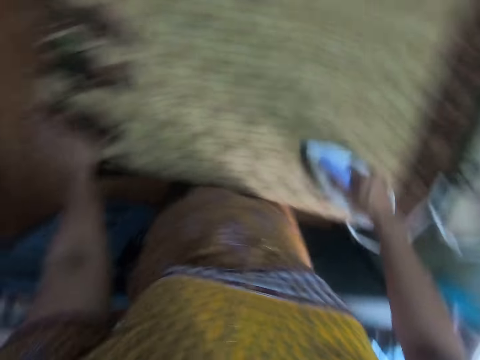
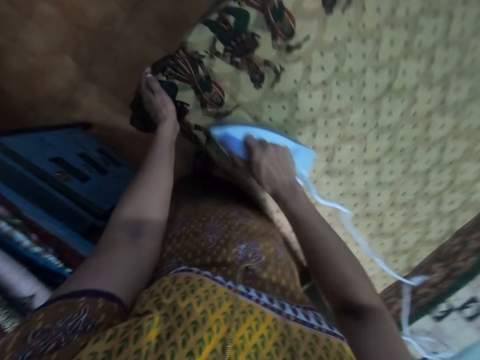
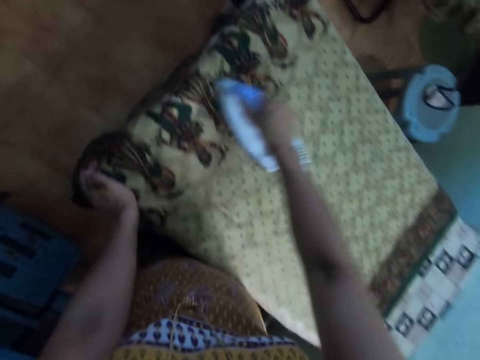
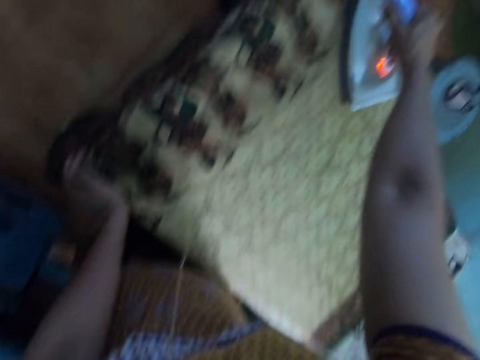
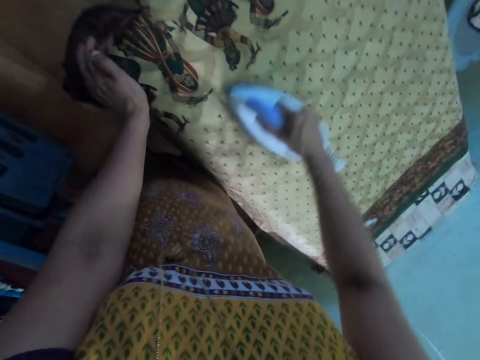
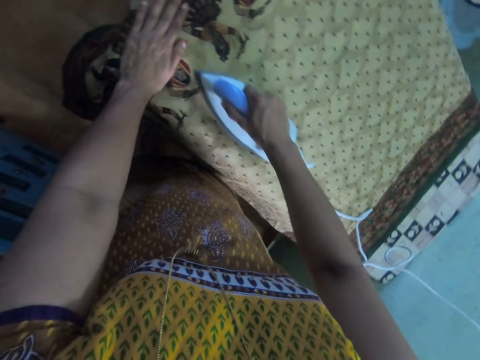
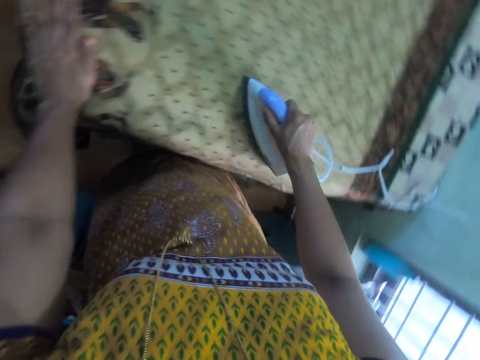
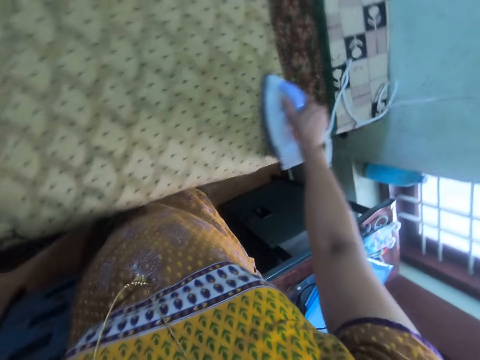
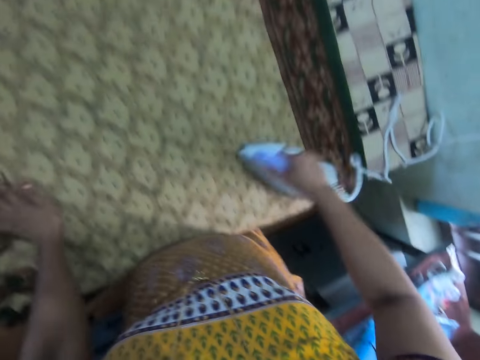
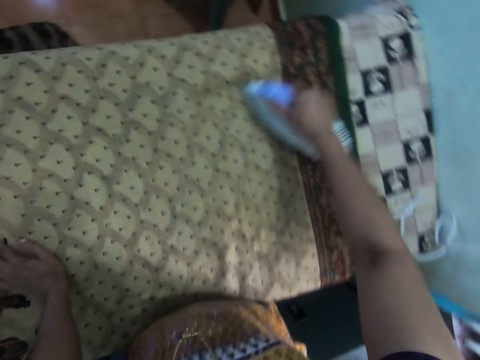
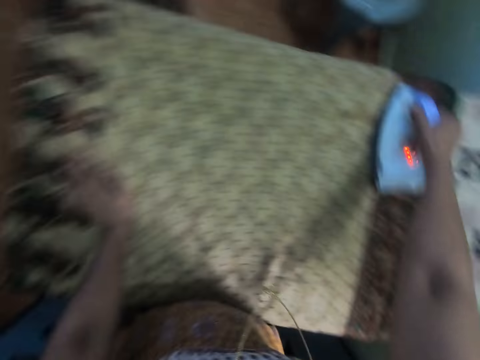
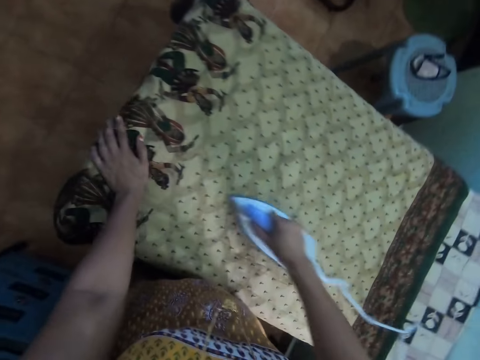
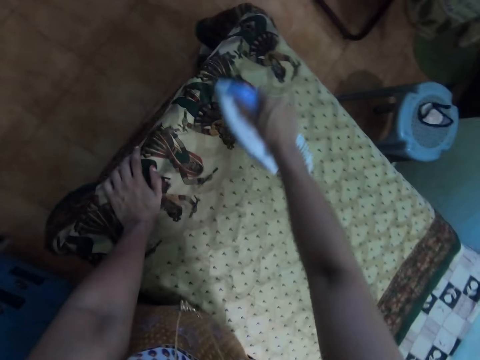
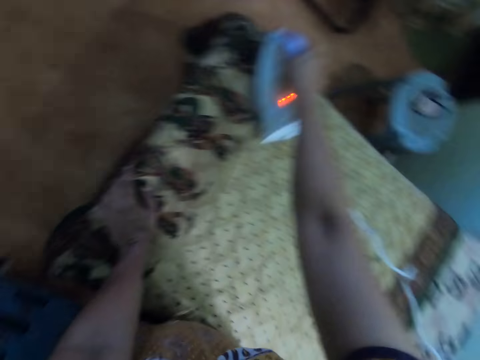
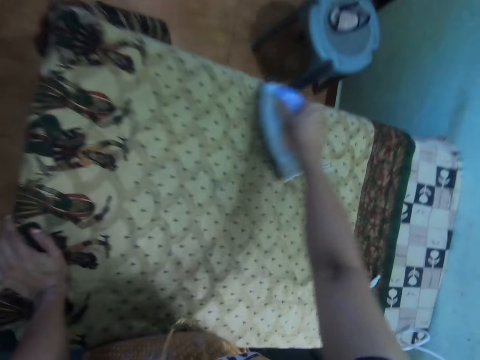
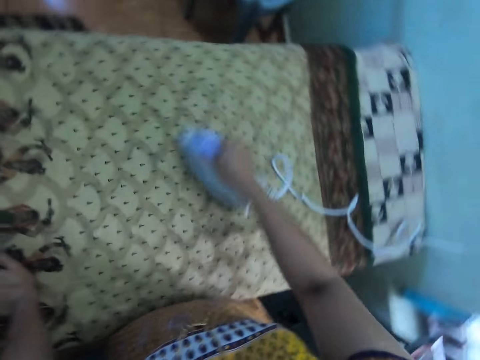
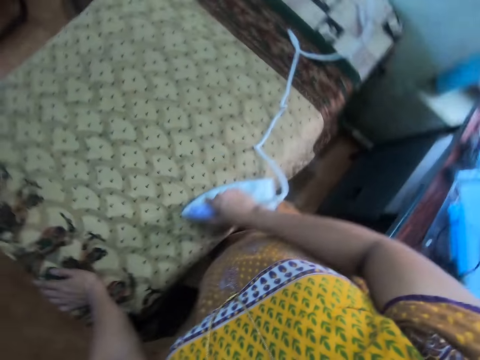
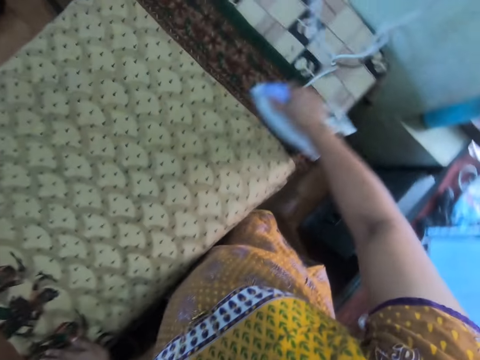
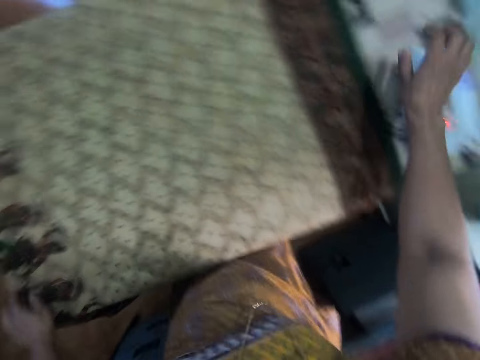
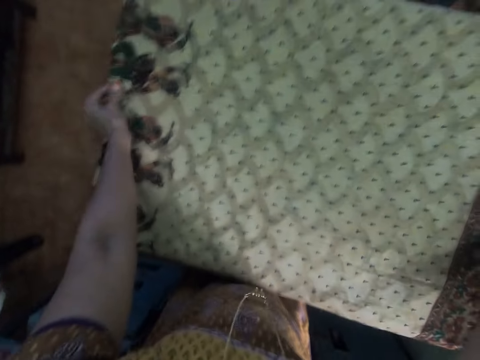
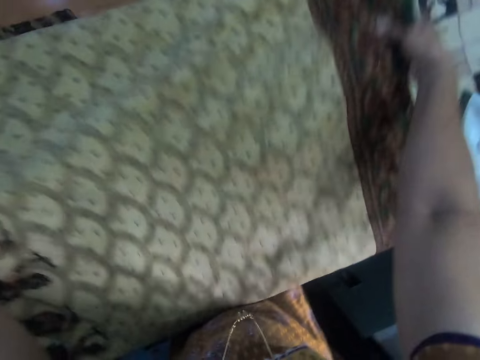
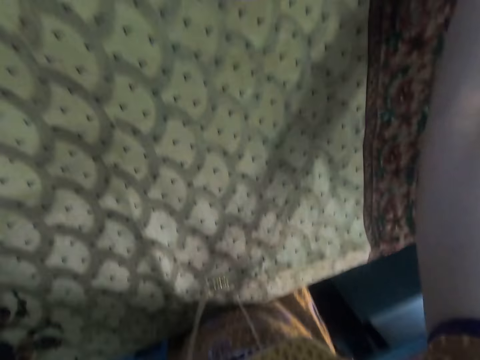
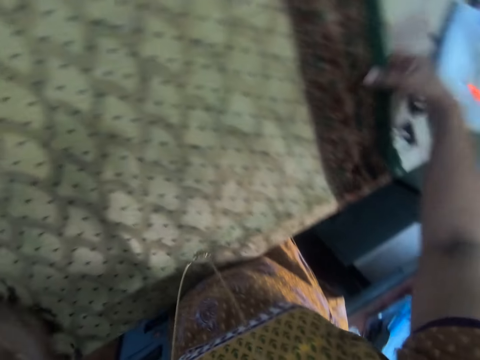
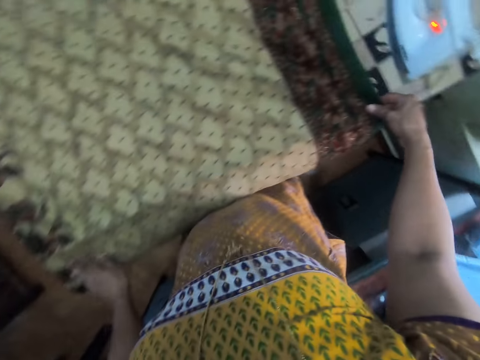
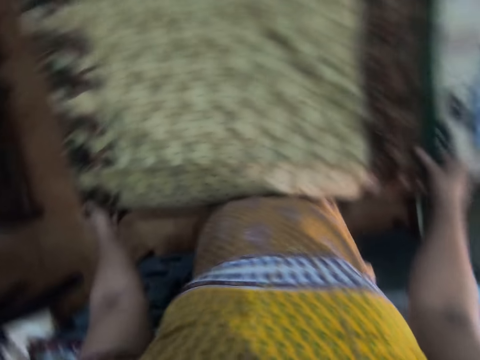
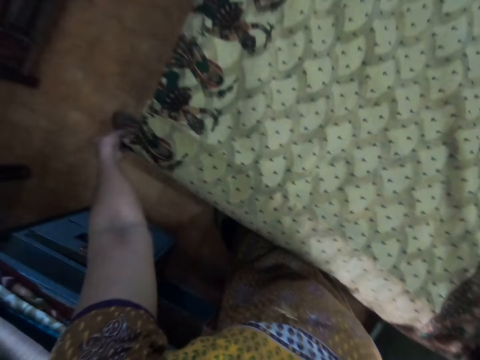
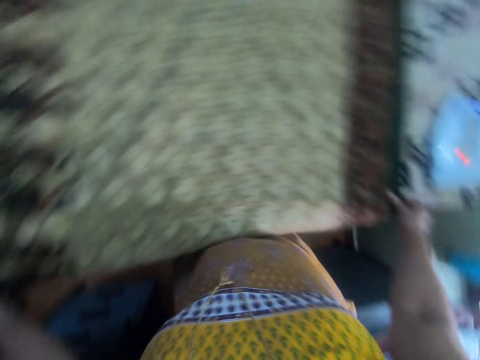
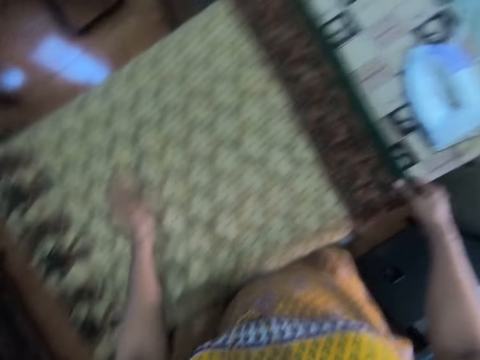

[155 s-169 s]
The camera wearer places the iron box on the ironing board. She holds the saree with both her hands and adjusts the position of the saree on the ironing board. She folds the fabric on the table.

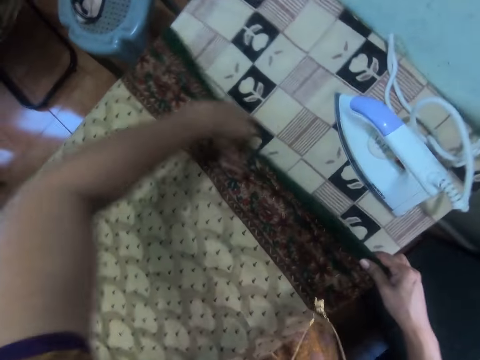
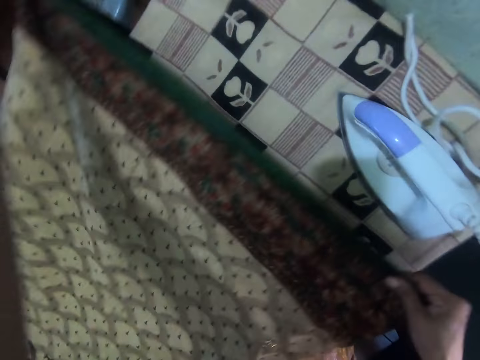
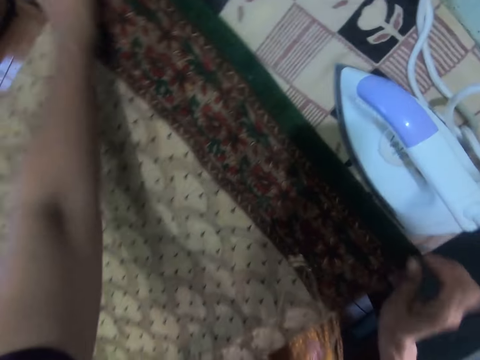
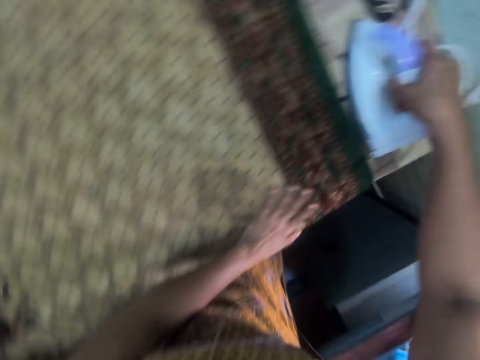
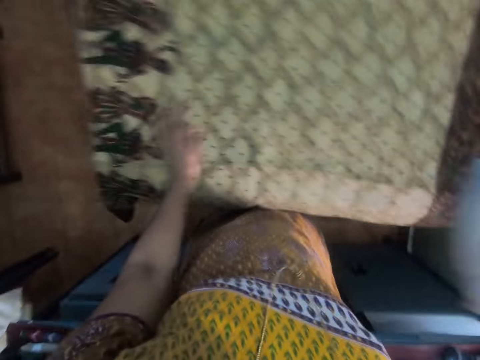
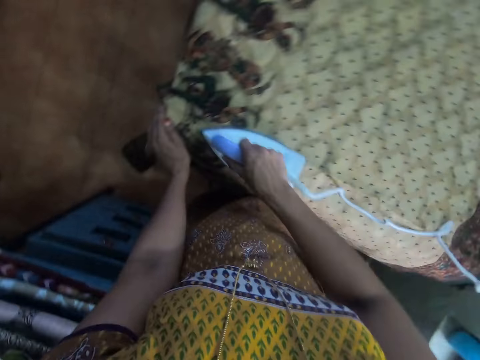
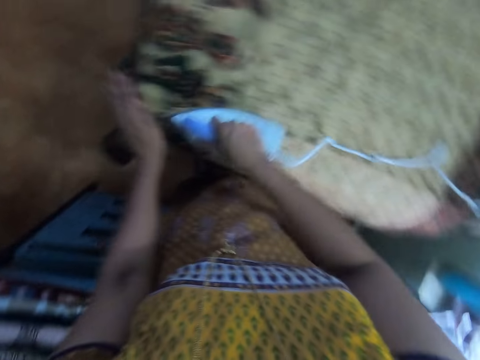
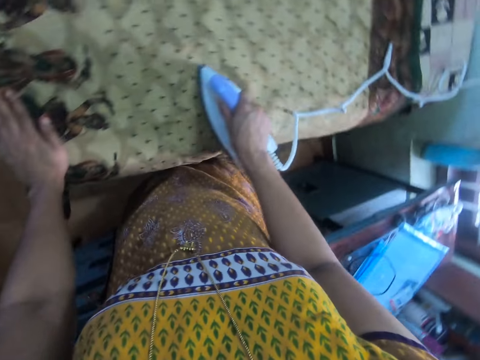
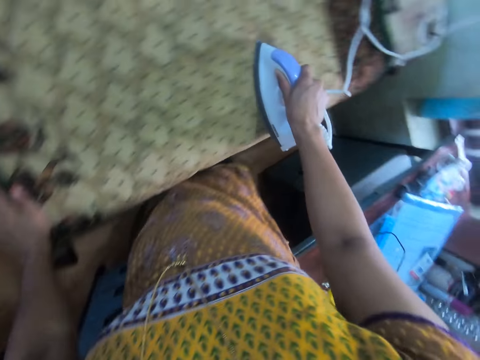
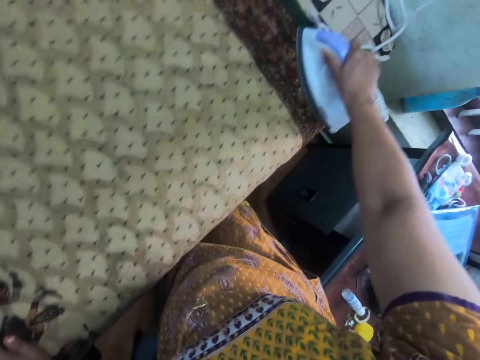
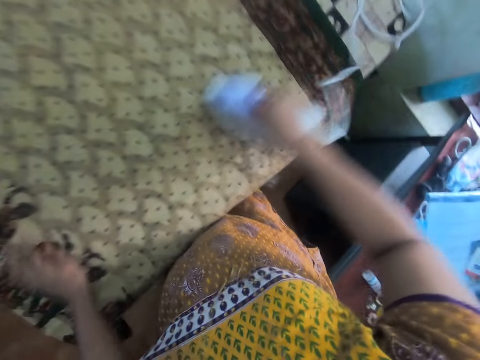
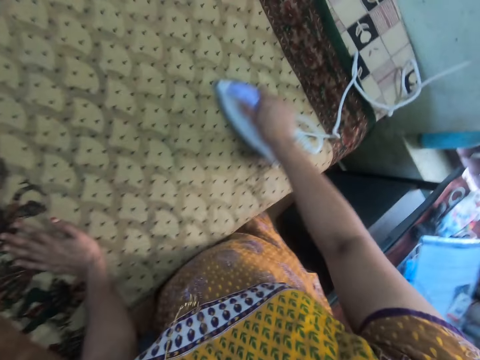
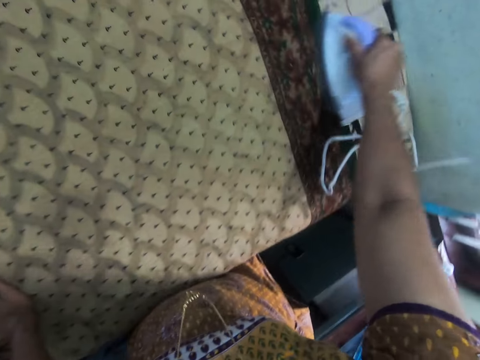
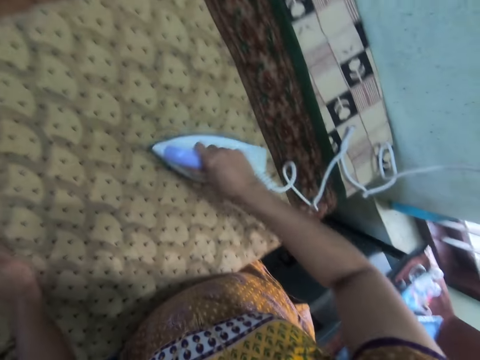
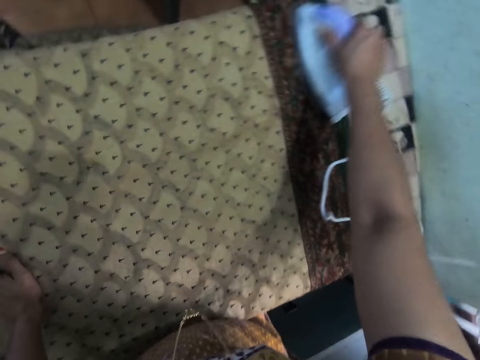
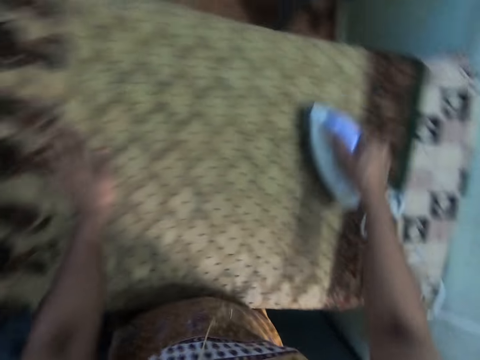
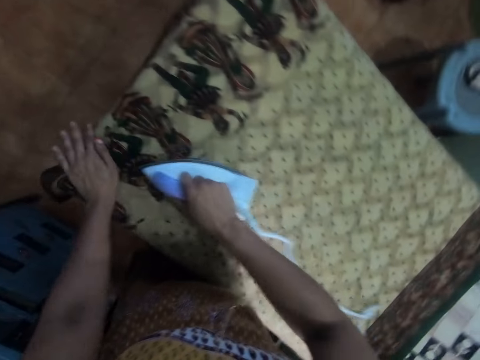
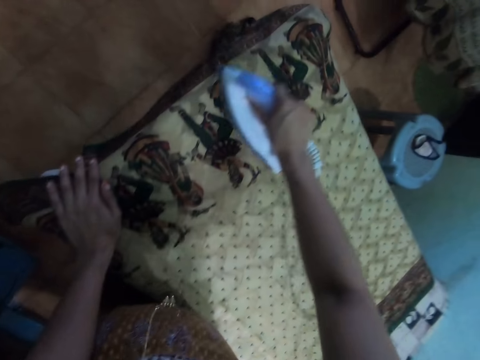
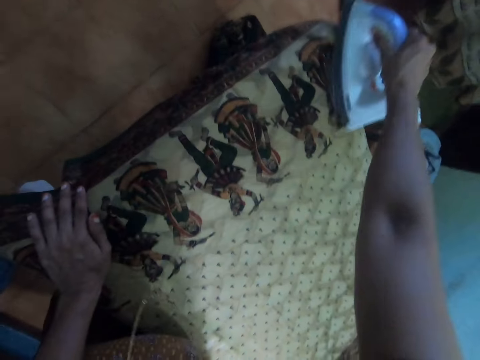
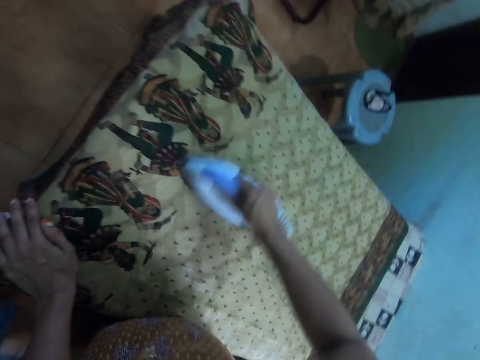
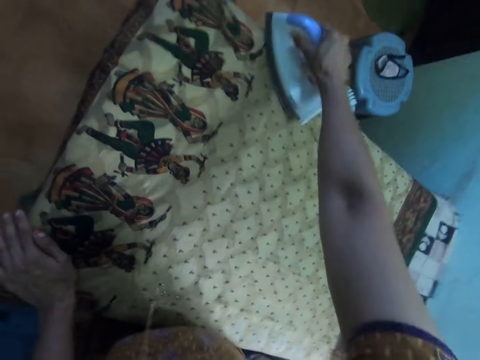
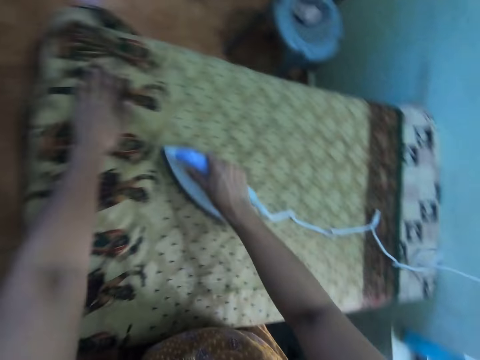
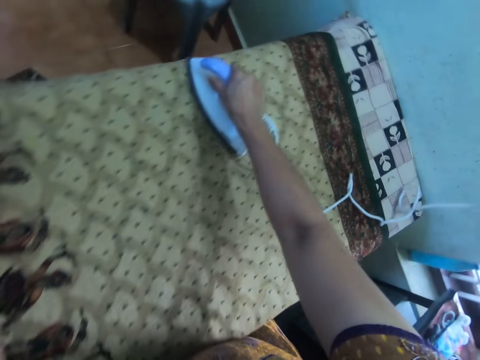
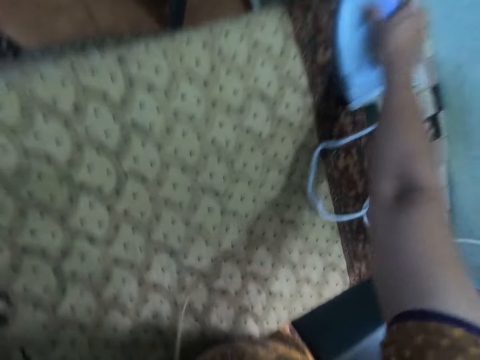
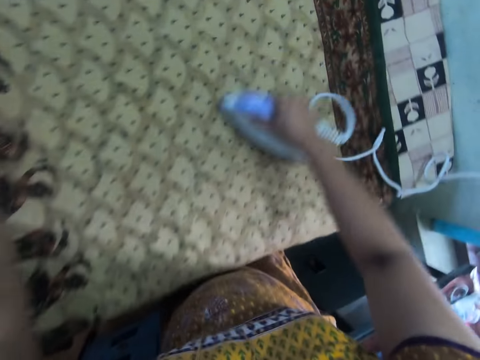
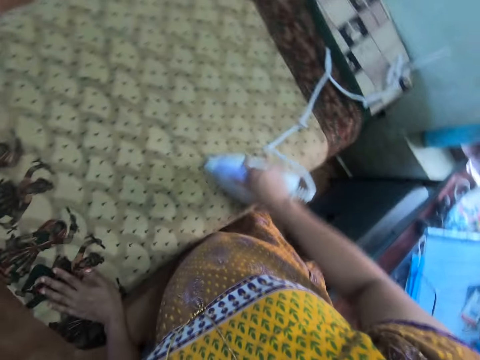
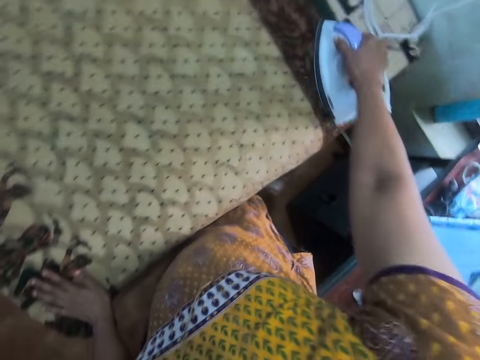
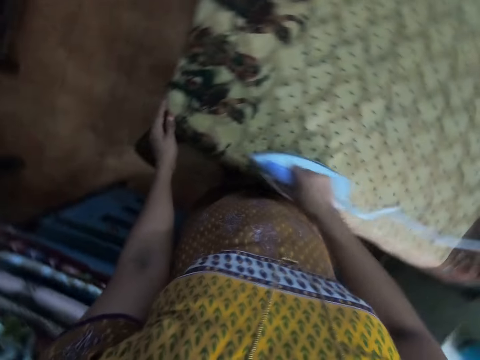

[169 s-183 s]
The camera wearer takes the iron box from the table. She places her left hand on the saree and places the iron box on the saree. She straightens the saree with the iron box.
